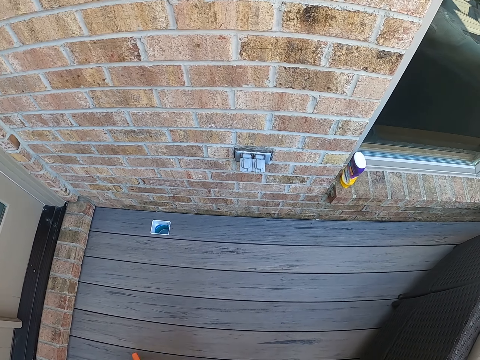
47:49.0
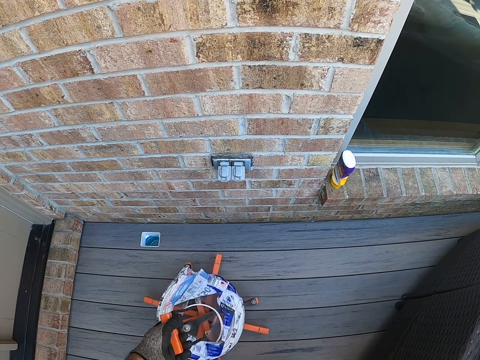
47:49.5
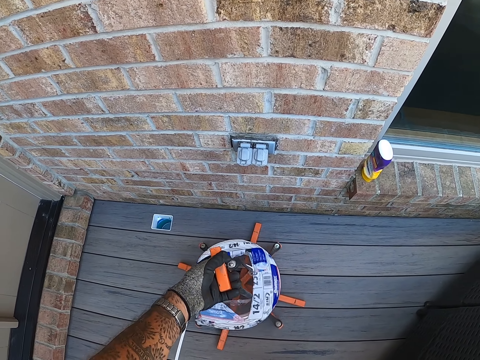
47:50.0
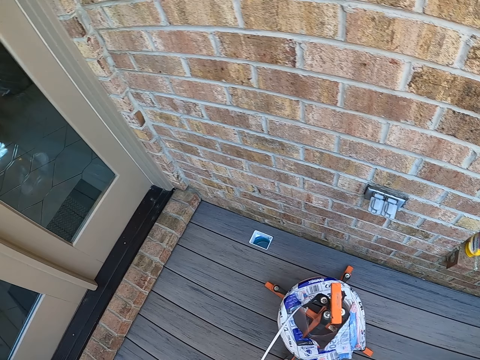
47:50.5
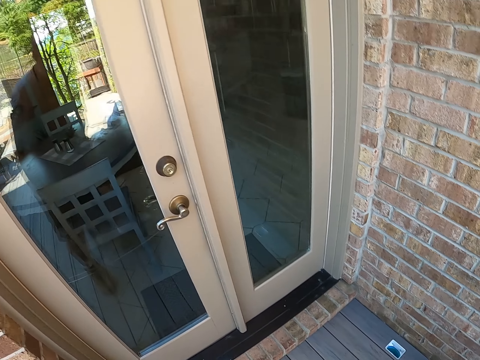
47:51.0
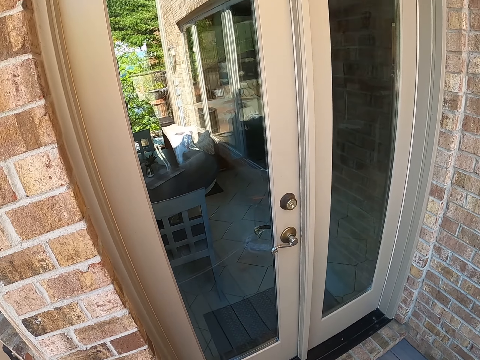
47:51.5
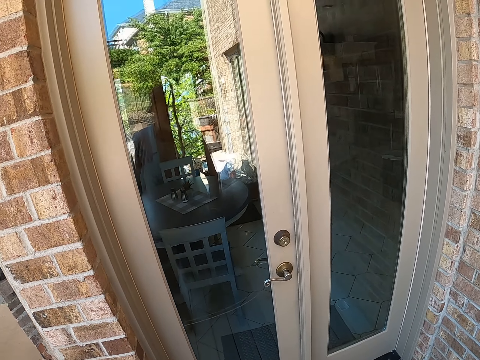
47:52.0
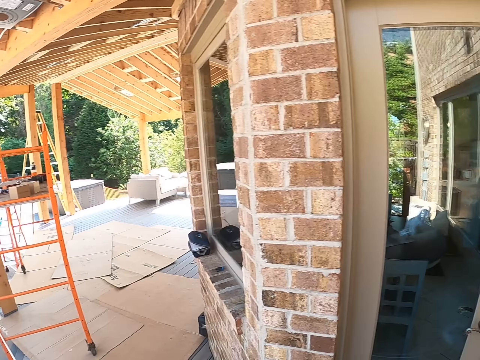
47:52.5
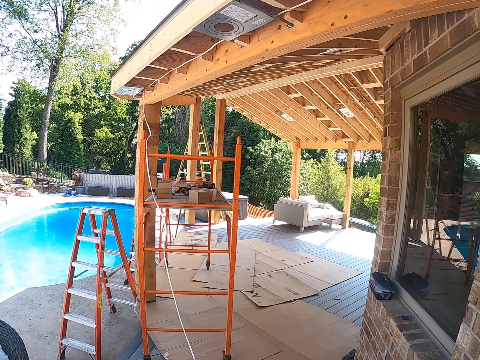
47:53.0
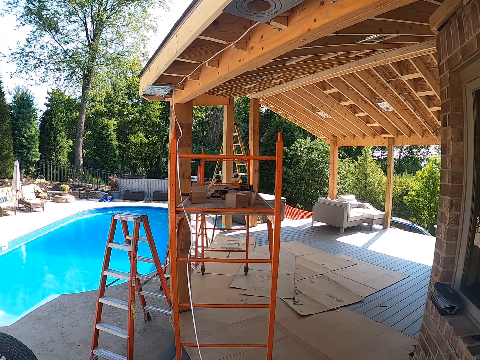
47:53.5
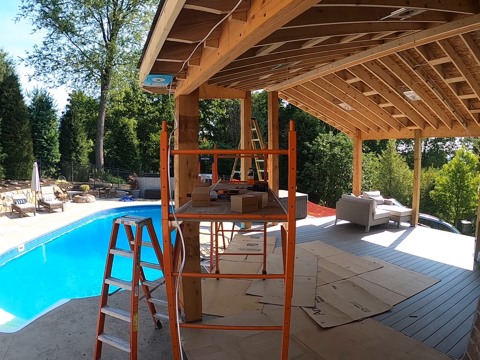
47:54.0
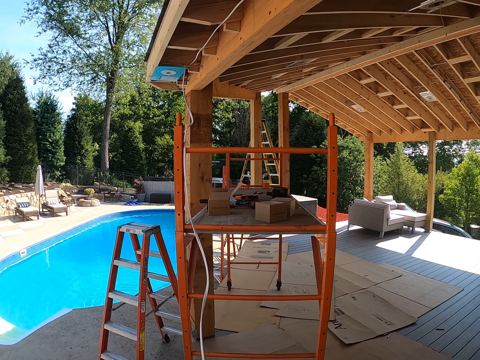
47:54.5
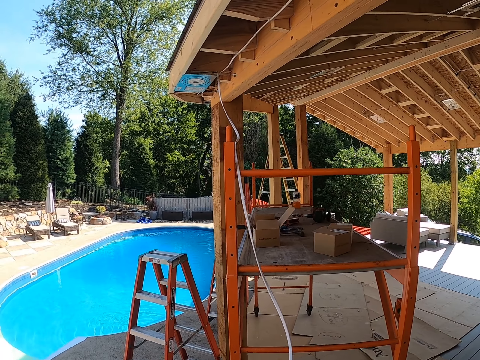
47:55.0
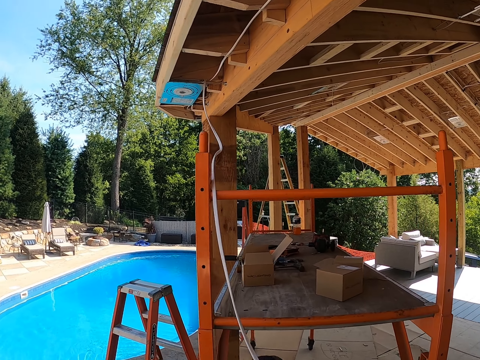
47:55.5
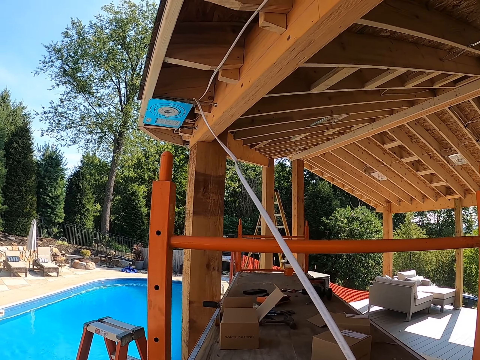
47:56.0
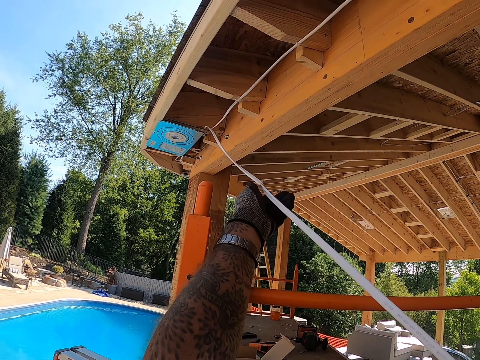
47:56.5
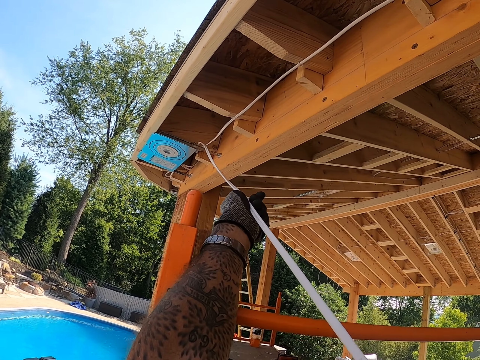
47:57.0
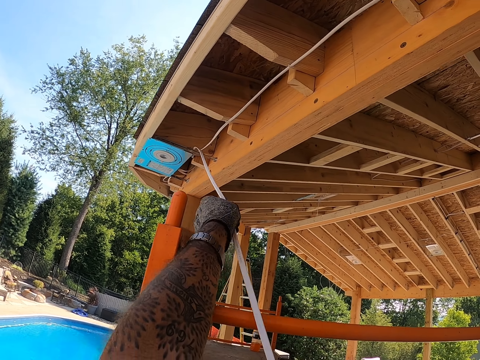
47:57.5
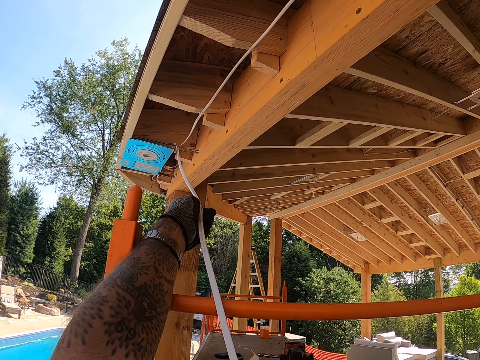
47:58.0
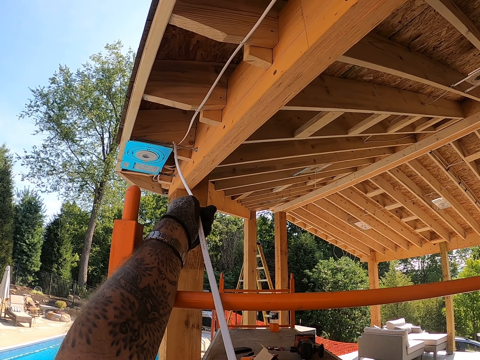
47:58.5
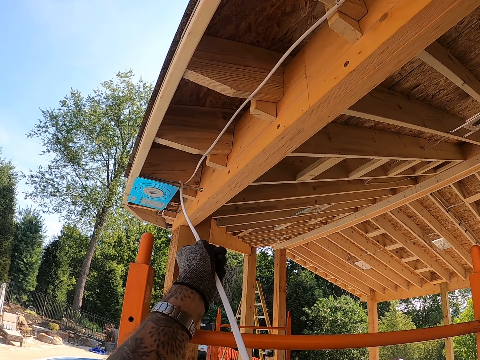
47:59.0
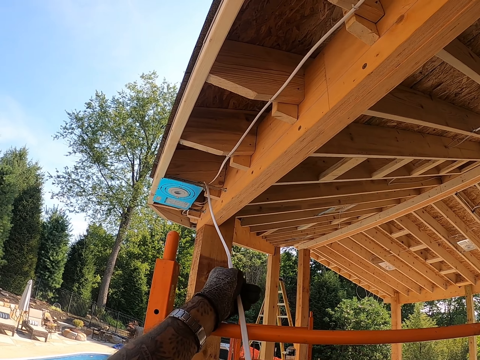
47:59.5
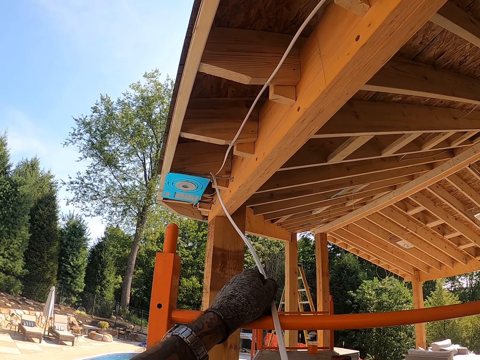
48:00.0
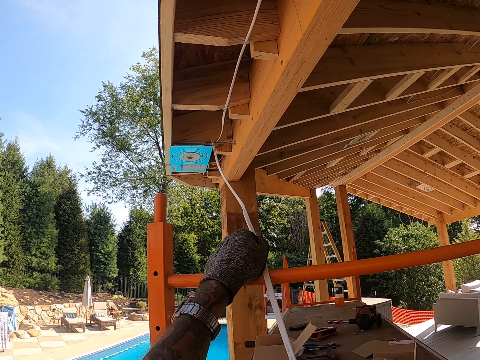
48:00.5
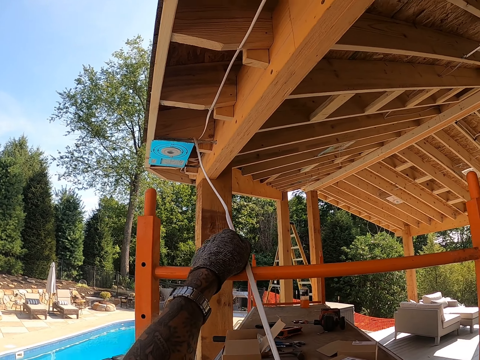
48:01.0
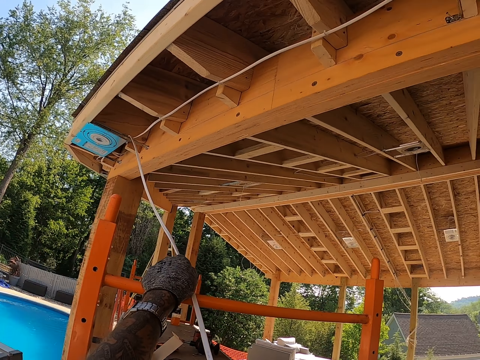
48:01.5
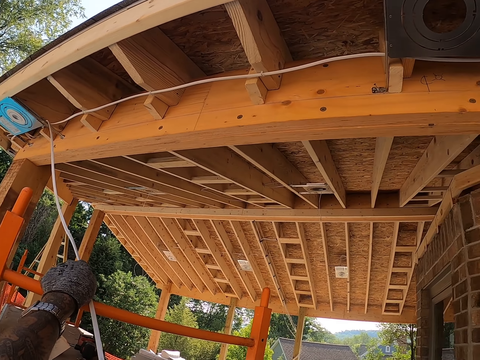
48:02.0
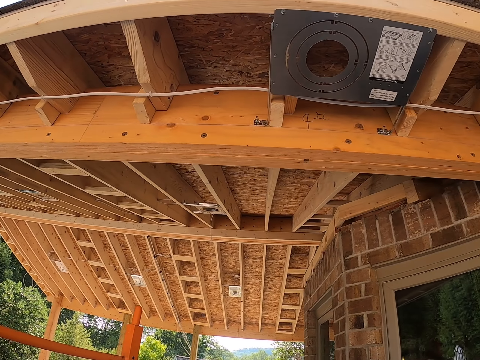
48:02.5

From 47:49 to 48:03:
The camera wearer places something on the floor. They move the cable holder. They turn back and walk forward. They straighten the cable wire. They fix the wire.

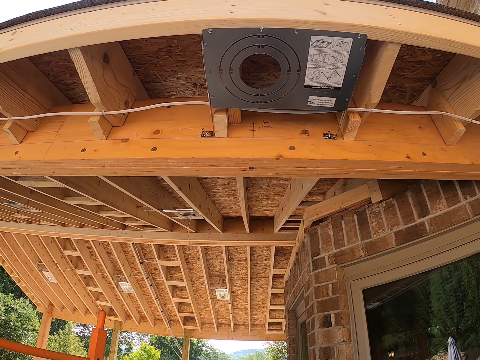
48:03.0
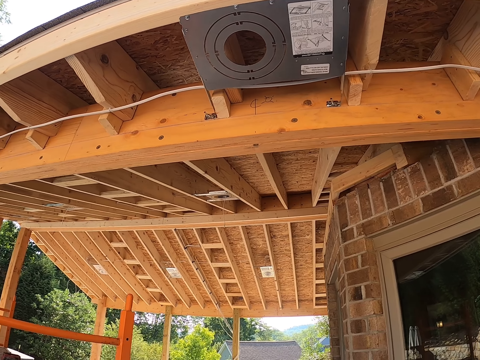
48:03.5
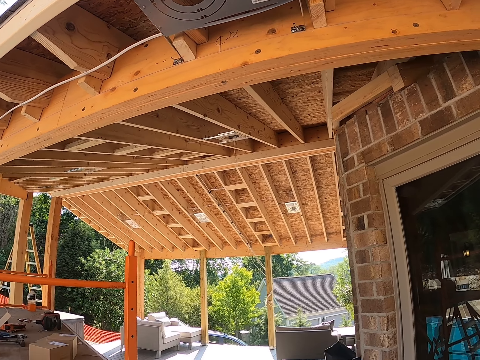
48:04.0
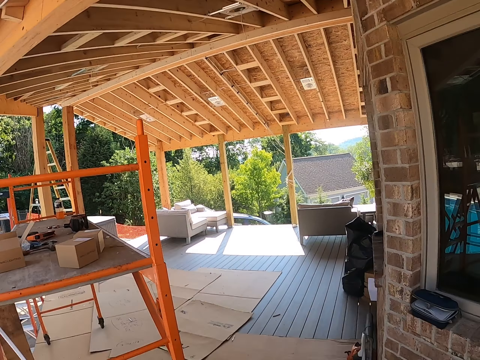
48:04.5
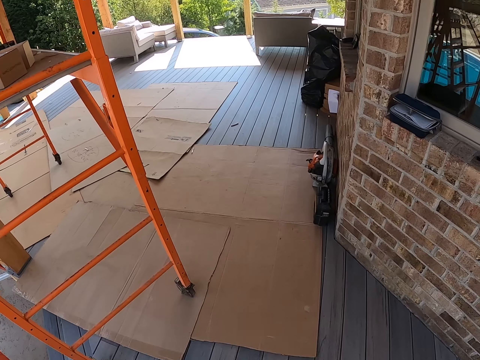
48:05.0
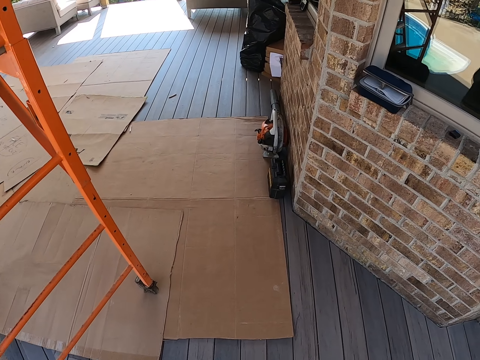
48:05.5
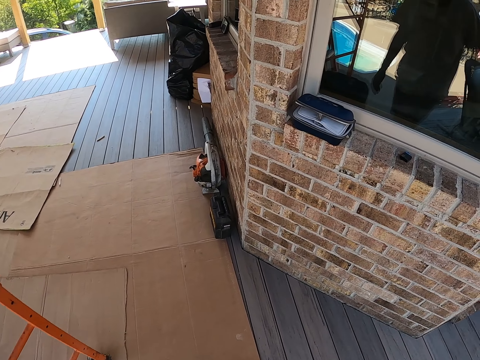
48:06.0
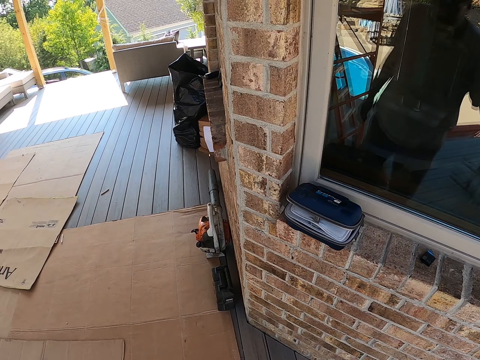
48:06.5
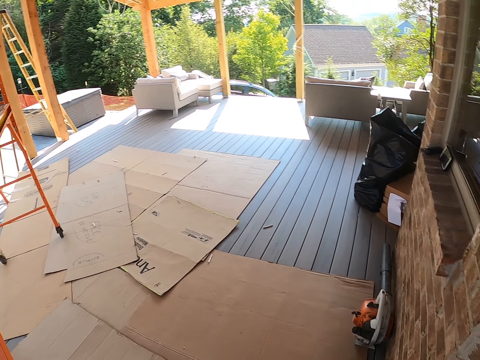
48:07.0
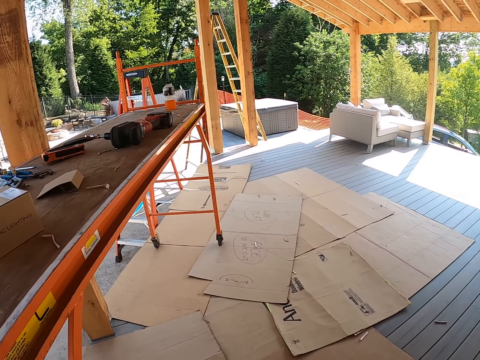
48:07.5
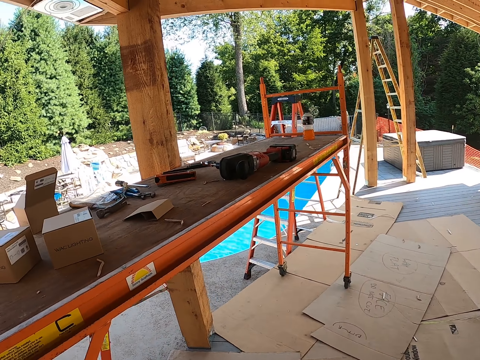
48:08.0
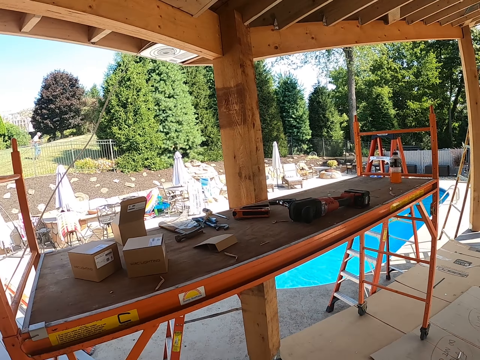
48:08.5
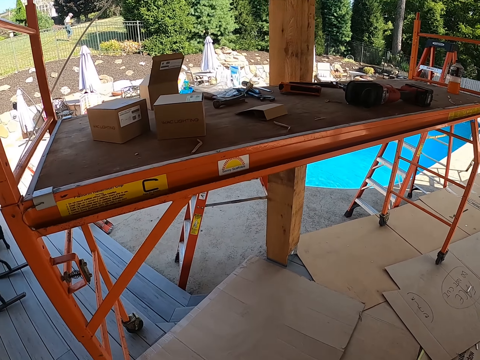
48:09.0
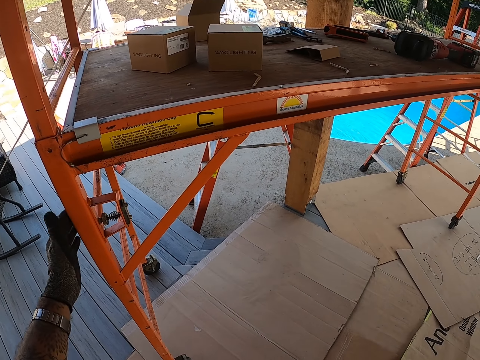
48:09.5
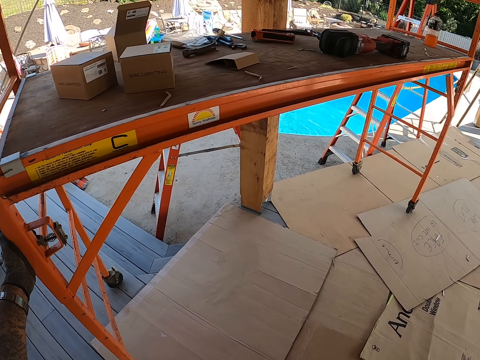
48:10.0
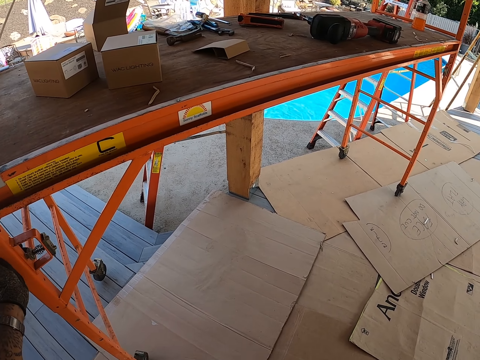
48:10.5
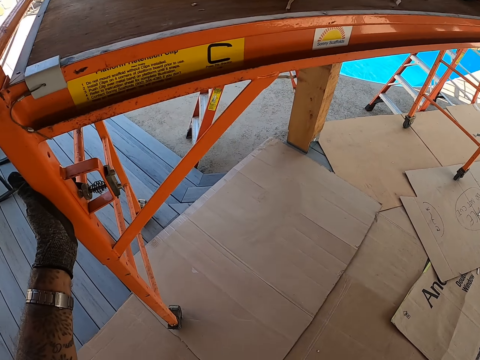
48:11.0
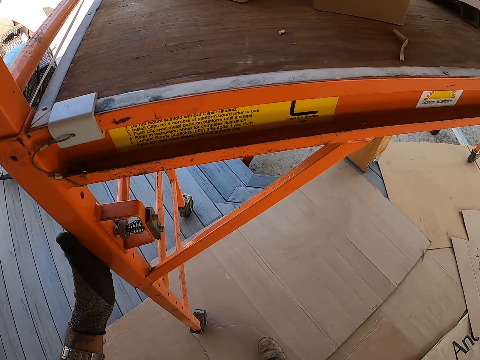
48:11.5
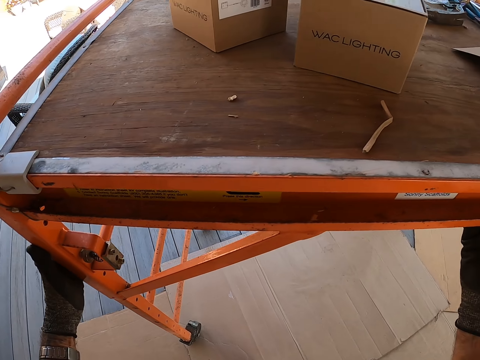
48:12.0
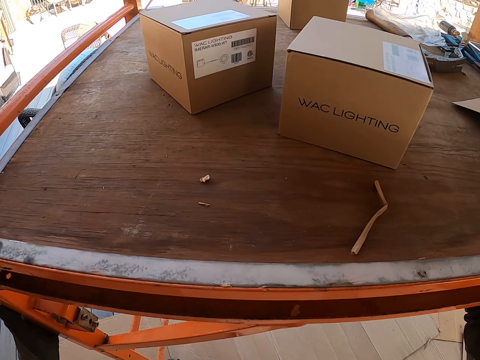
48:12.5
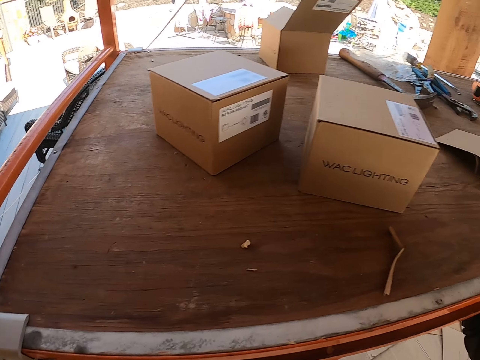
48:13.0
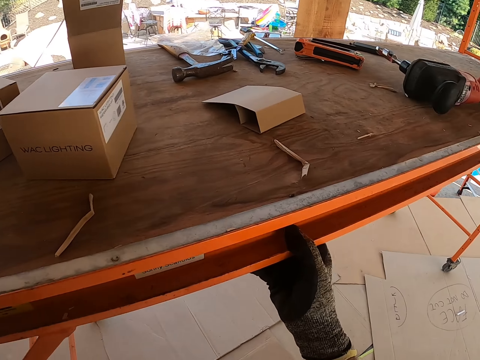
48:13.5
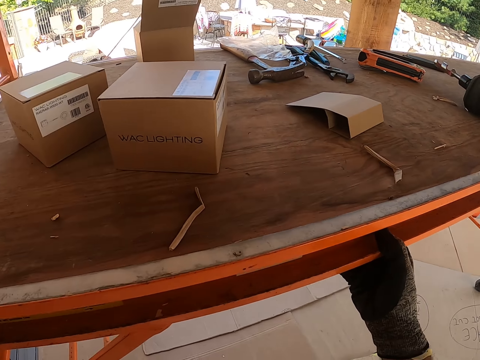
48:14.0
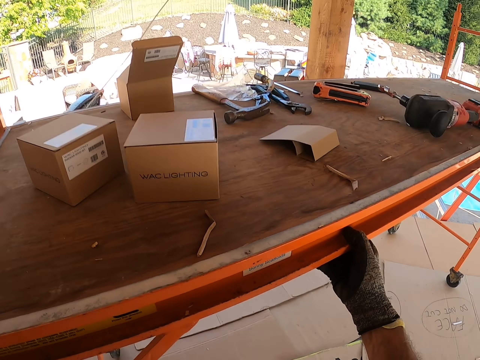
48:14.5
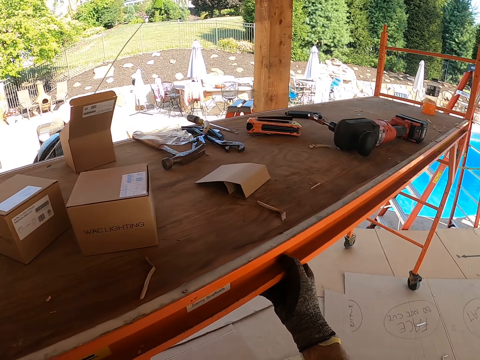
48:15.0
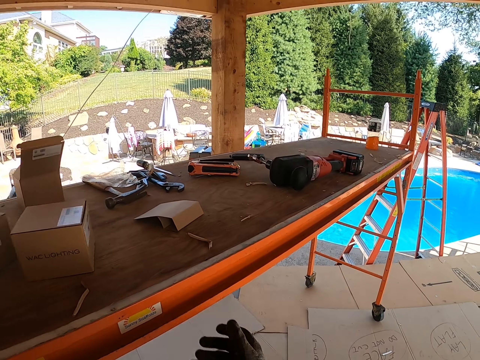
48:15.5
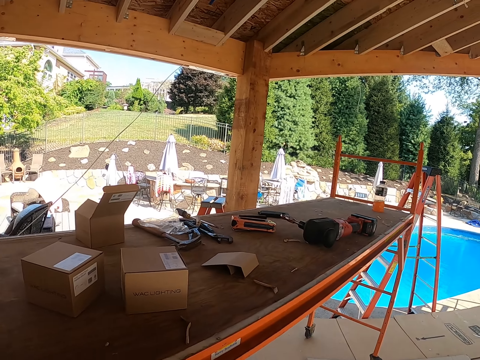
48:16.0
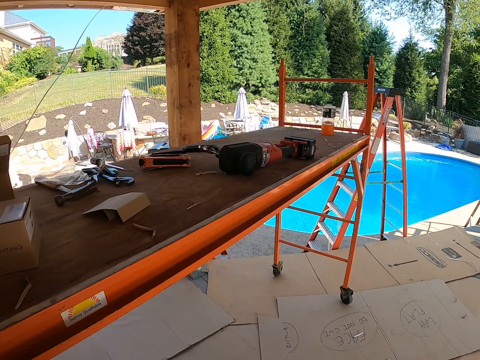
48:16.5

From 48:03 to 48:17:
The camera wearer walks forward, turns left and bends down. They look up. They pull the workbench.
